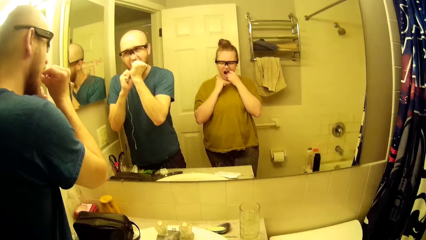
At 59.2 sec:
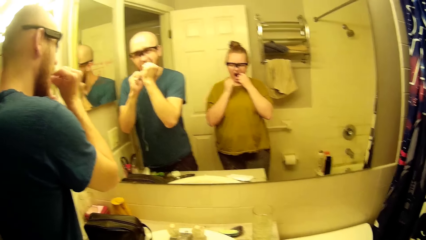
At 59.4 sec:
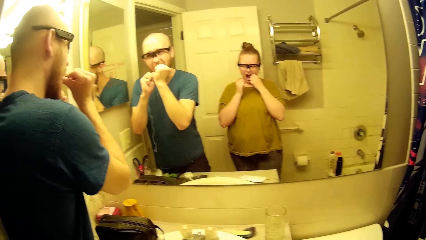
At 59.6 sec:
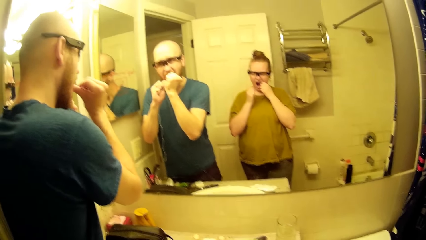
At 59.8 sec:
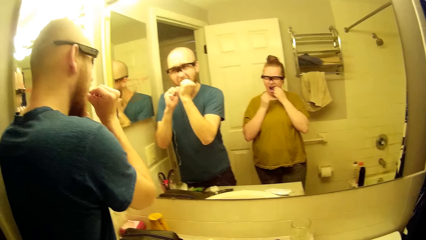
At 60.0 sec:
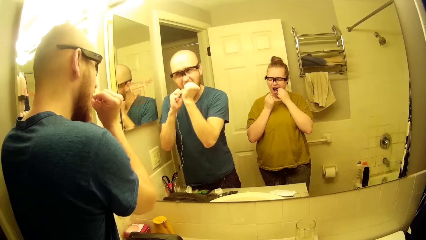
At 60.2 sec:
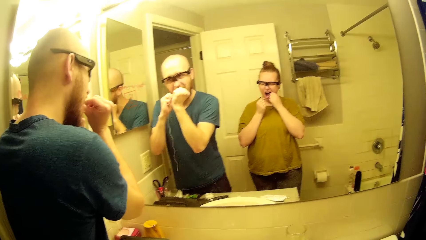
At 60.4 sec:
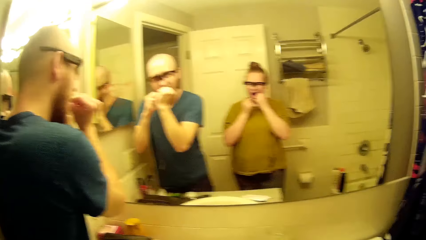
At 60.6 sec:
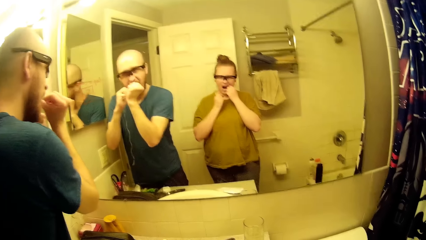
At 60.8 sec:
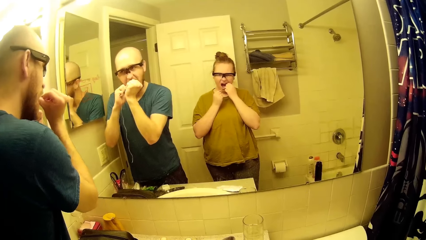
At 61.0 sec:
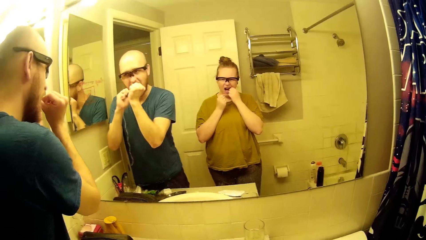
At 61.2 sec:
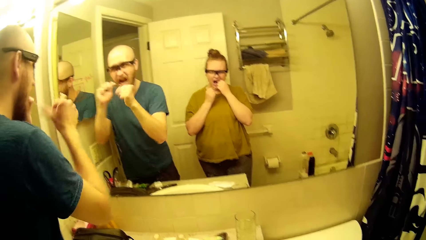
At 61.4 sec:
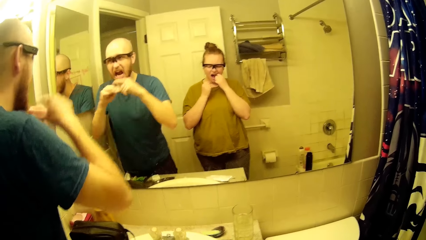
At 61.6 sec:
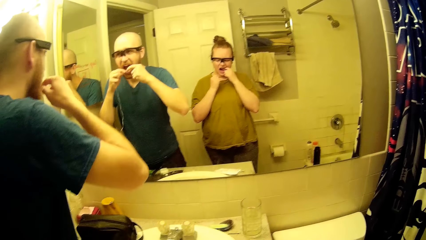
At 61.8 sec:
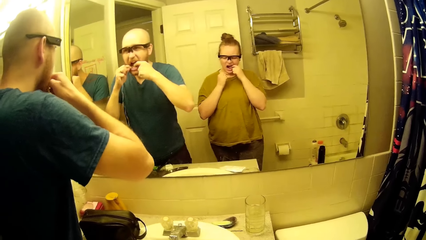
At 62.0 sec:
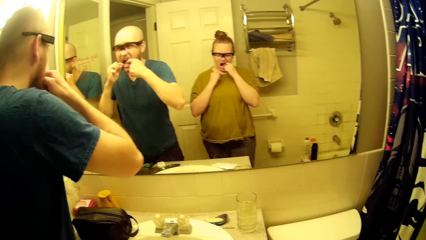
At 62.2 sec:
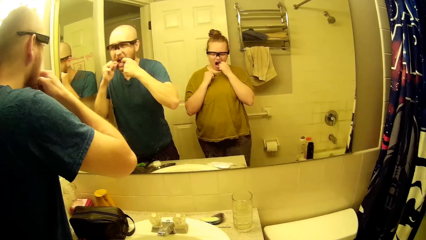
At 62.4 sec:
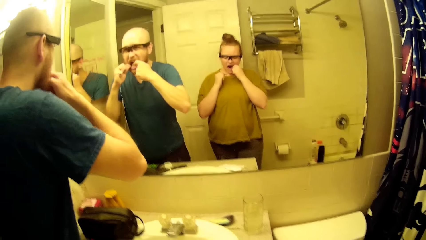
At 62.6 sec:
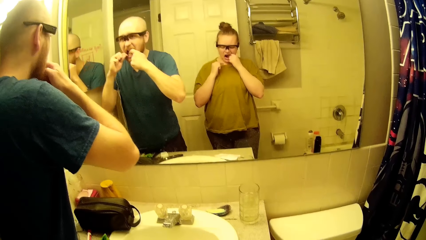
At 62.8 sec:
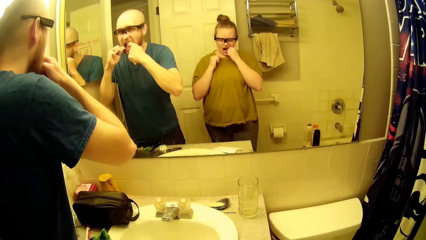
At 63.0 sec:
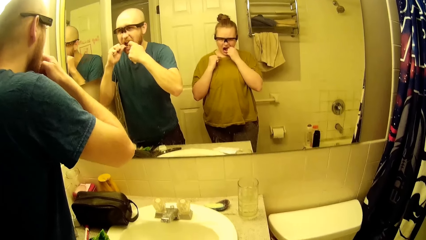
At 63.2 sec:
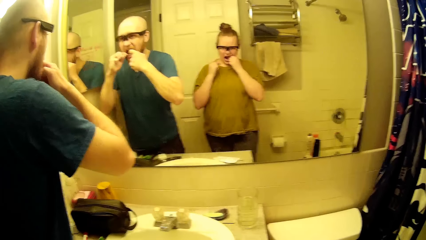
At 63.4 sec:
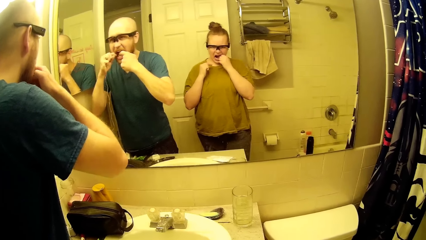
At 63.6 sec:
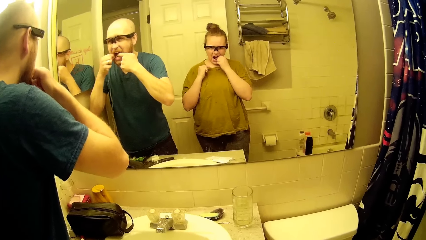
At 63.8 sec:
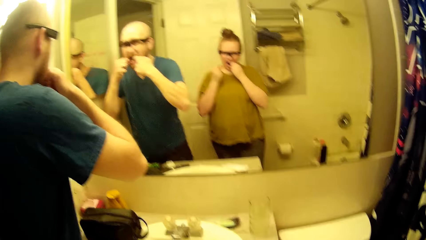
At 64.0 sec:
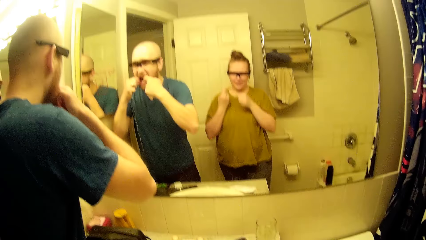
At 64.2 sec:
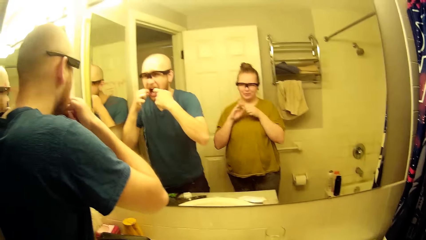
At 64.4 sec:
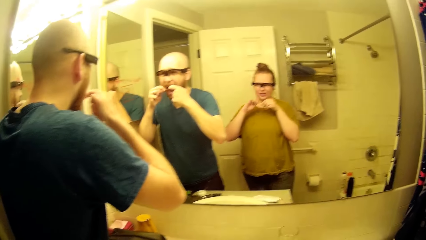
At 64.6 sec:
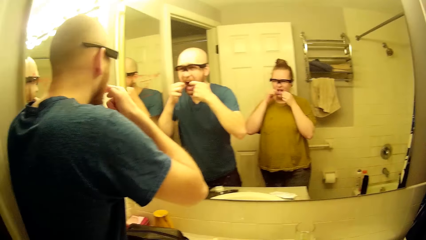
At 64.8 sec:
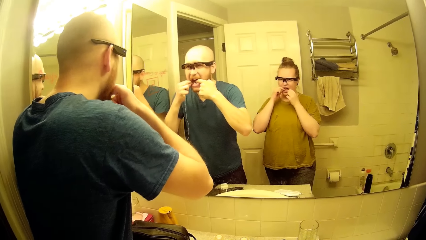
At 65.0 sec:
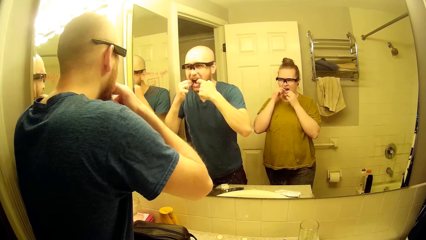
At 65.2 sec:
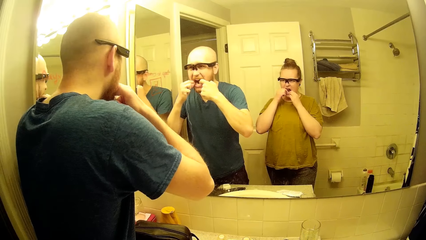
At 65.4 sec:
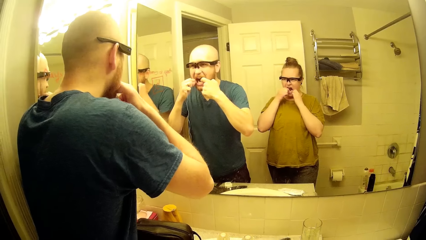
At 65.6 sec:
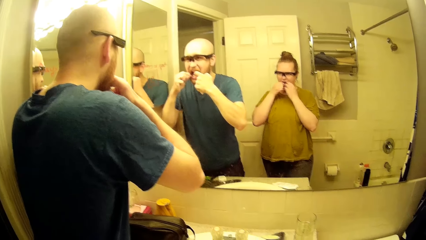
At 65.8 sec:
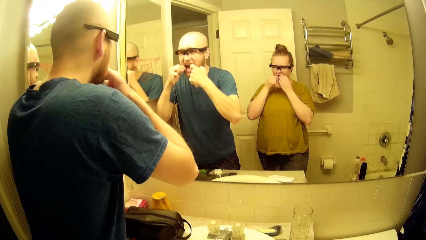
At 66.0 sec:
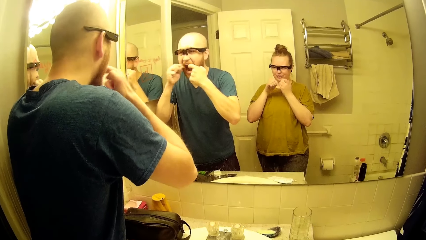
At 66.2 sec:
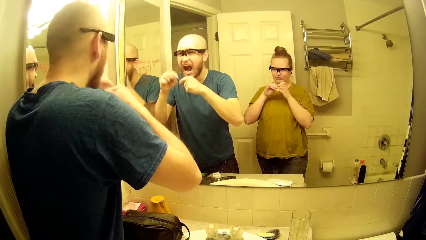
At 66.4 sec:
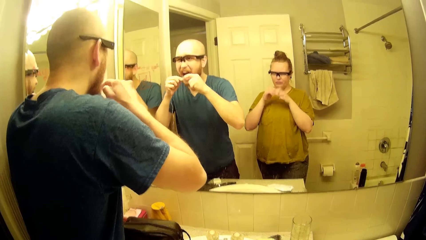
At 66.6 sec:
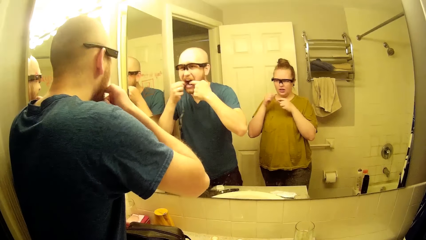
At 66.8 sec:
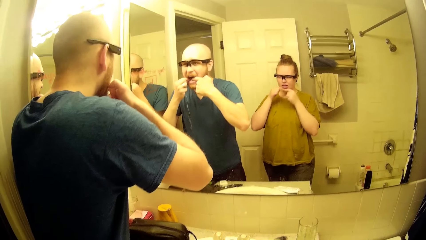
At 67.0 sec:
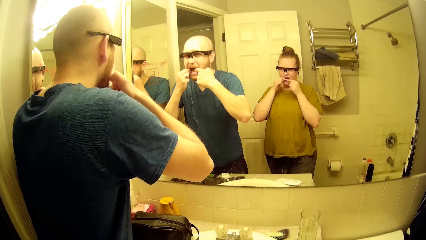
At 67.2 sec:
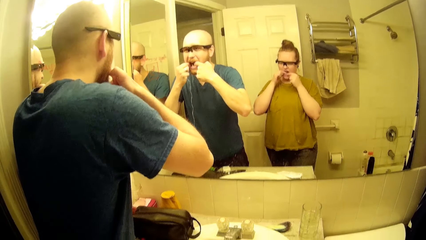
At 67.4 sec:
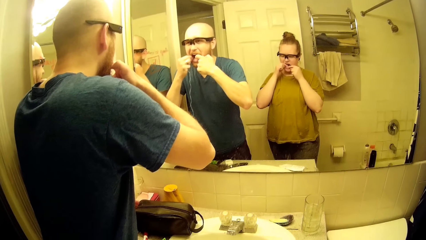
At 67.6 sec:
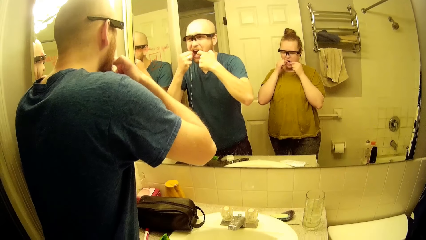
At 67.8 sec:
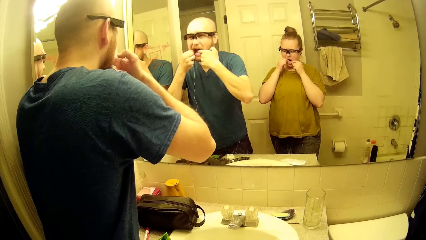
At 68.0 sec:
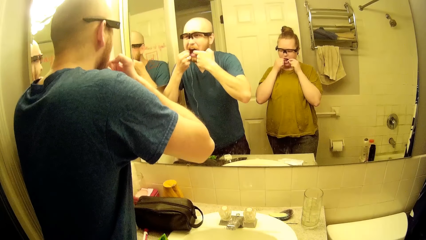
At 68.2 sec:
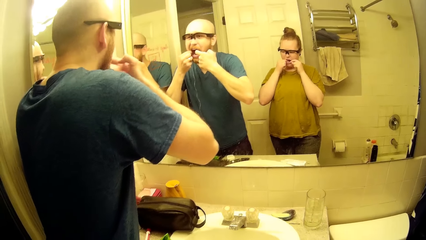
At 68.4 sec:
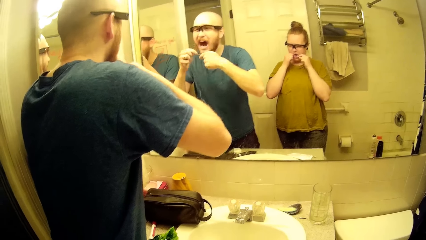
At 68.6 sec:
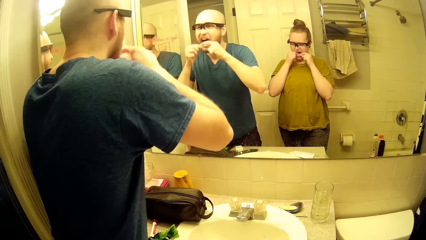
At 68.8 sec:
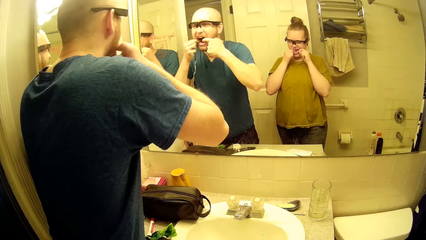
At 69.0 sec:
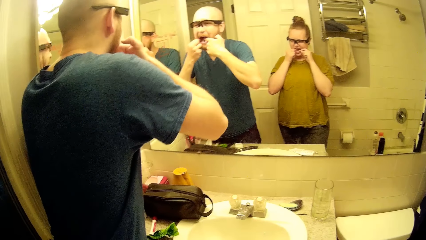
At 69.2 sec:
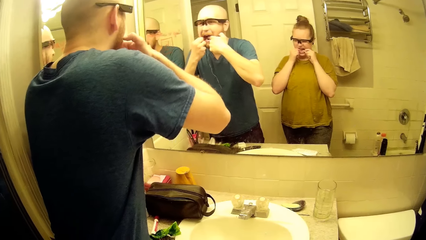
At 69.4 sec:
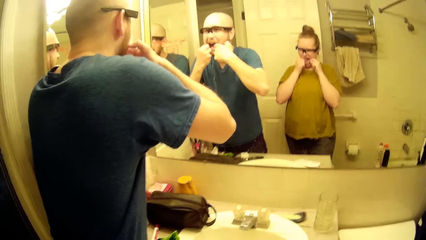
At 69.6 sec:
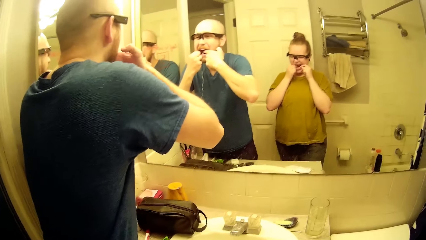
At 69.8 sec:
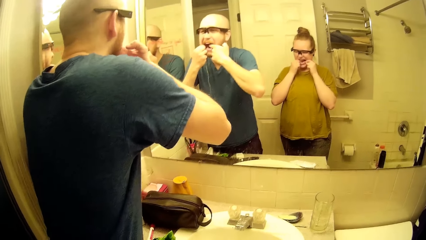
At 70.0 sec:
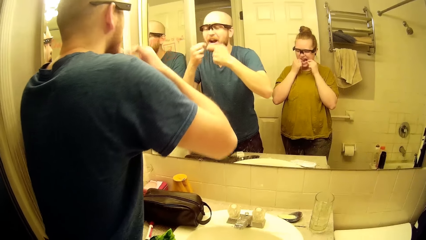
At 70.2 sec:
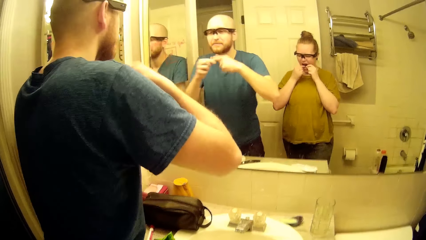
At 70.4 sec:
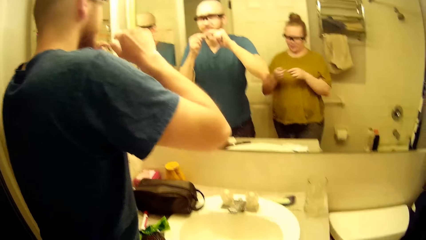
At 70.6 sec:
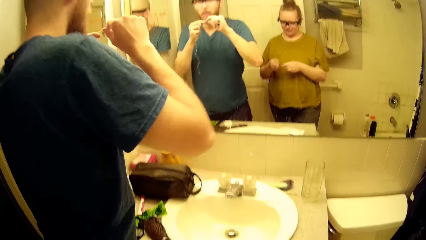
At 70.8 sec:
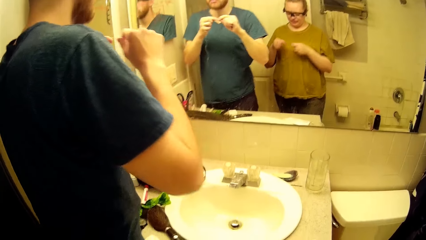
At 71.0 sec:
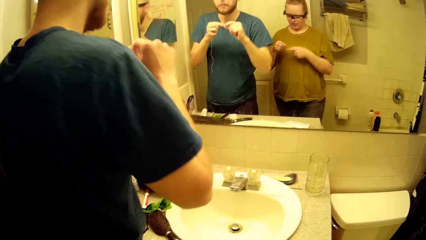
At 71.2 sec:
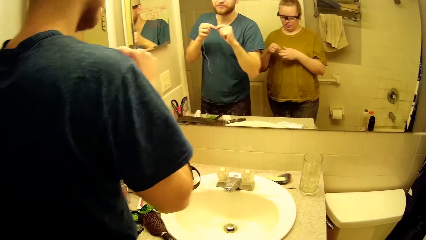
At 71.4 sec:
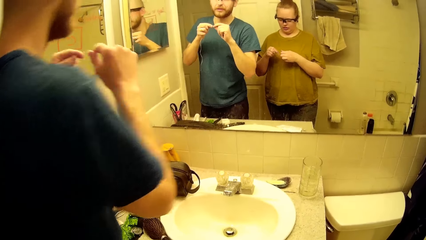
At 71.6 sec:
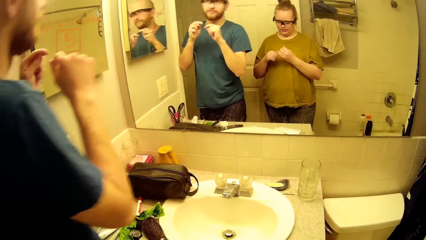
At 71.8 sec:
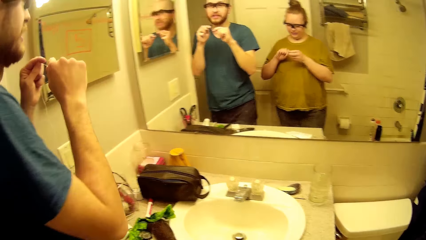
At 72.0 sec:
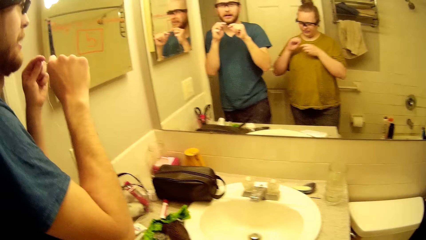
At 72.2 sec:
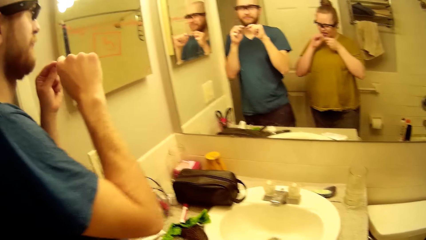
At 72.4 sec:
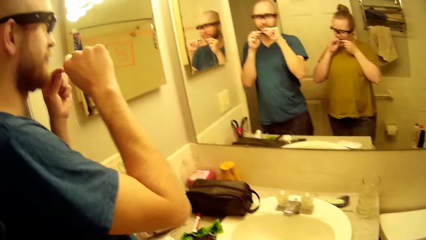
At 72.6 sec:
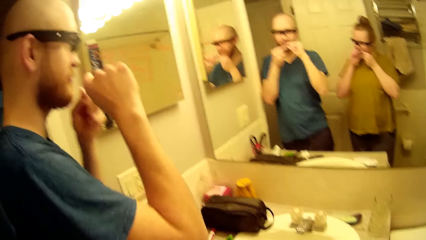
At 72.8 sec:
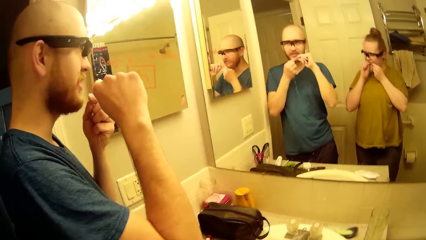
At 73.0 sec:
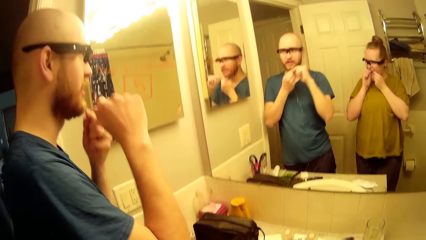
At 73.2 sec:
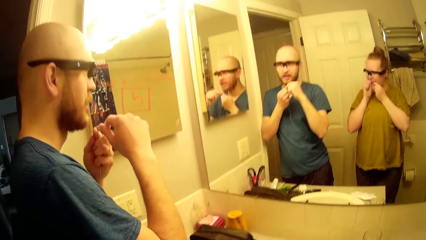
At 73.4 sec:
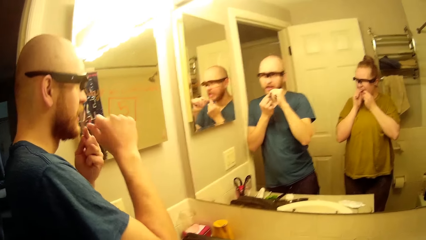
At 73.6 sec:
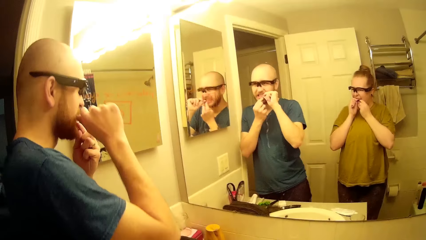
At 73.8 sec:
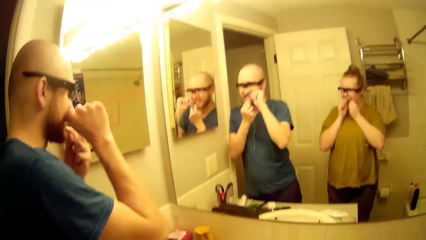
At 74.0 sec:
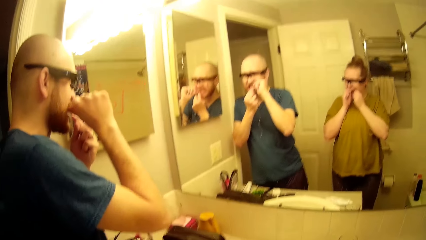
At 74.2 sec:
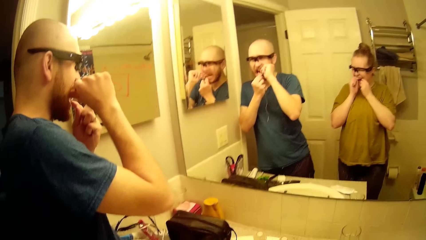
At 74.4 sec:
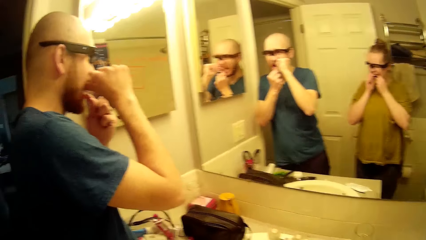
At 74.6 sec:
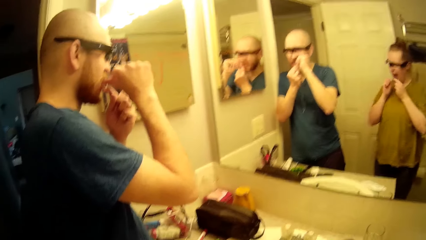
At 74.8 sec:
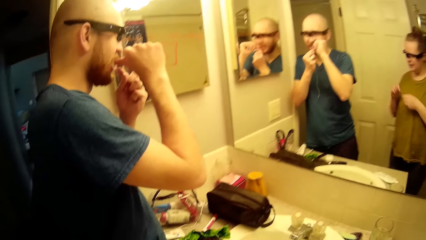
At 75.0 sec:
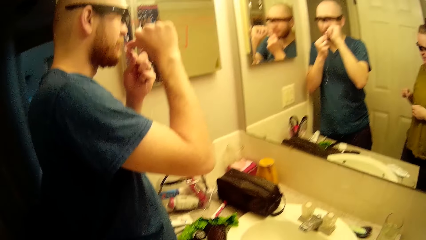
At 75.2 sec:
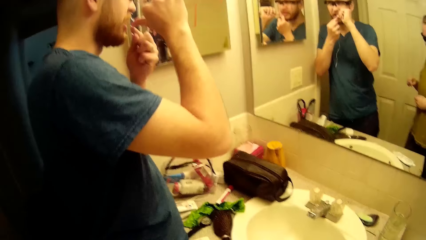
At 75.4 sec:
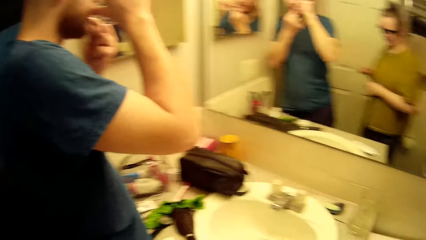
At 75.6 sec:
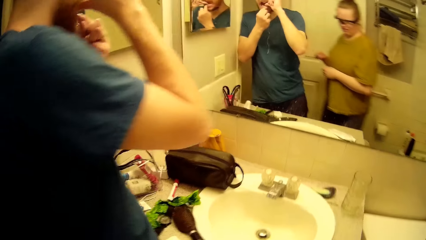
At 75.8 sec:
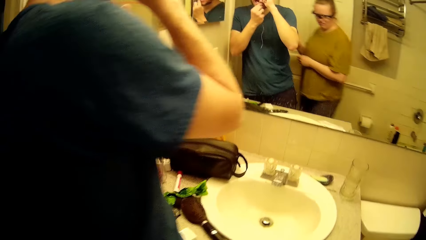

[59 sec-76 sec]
A man twists the string floss in his left hand. The man flosses his teeth with the string floss in his hands. The man twists the string floss in his left hand. The man flosses his teeth with the string floss in his hands. The camera wearer talks to the man. She flosses her teeth with the string floss in her hands. She cleans her teeth with the dental floss with the man. The man talks to the camera wearer.
